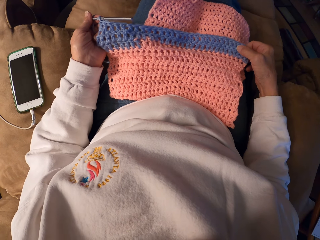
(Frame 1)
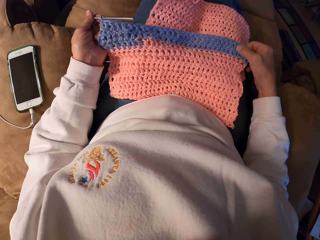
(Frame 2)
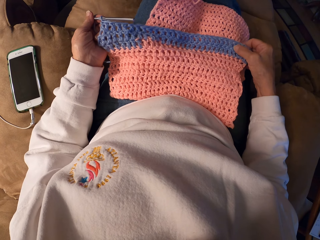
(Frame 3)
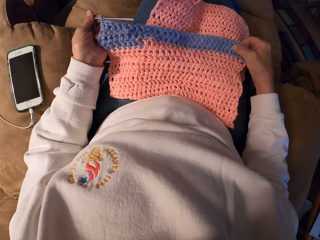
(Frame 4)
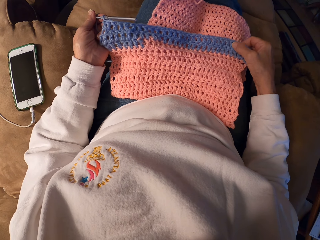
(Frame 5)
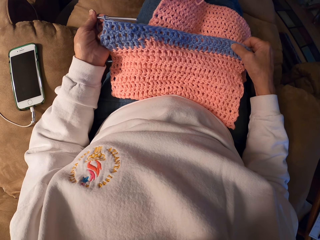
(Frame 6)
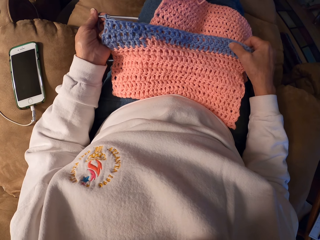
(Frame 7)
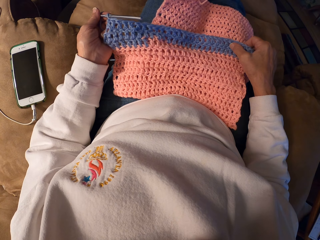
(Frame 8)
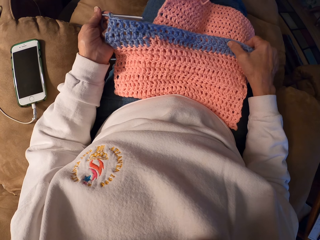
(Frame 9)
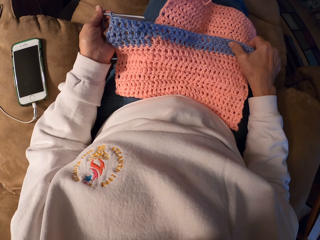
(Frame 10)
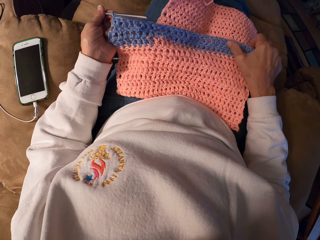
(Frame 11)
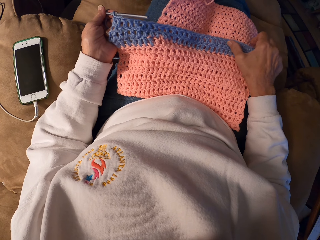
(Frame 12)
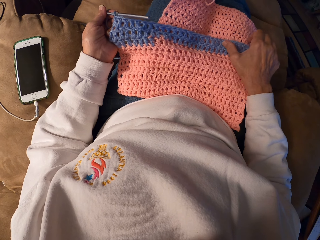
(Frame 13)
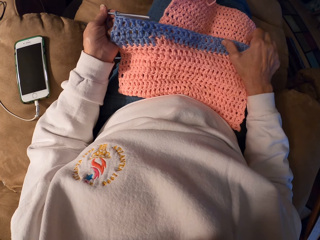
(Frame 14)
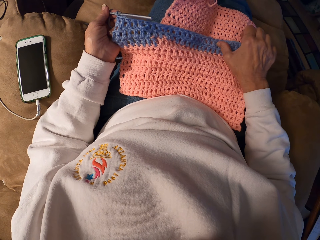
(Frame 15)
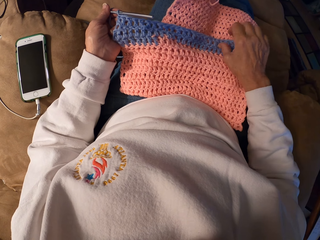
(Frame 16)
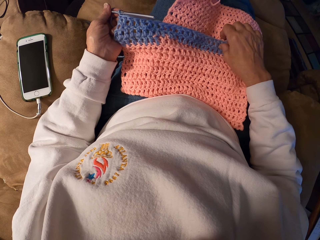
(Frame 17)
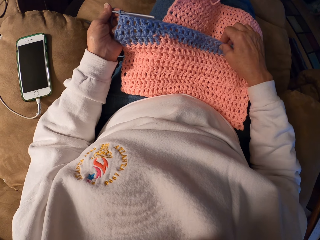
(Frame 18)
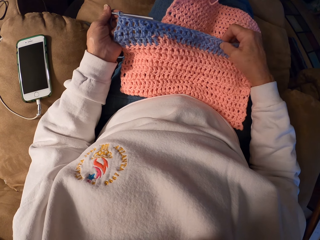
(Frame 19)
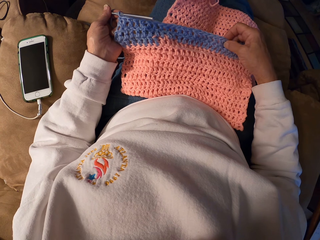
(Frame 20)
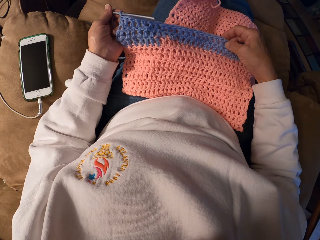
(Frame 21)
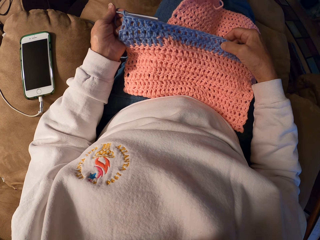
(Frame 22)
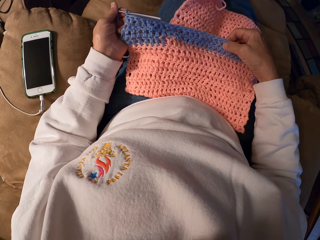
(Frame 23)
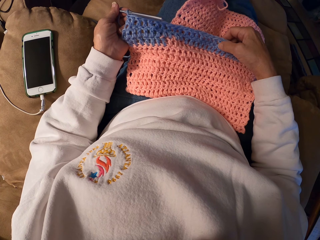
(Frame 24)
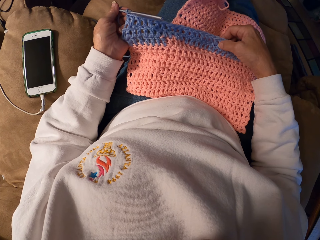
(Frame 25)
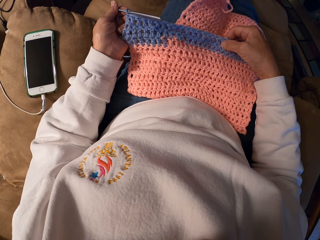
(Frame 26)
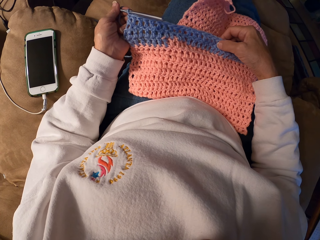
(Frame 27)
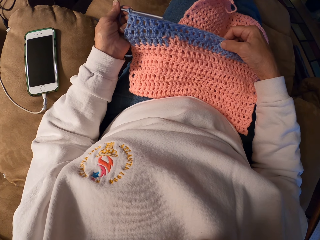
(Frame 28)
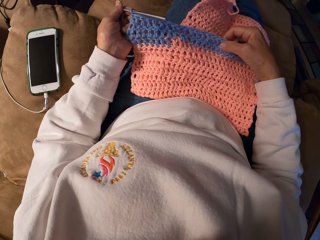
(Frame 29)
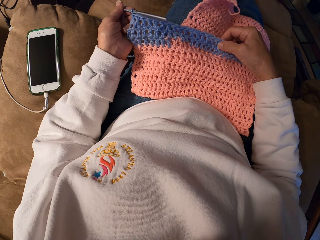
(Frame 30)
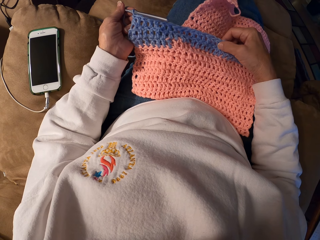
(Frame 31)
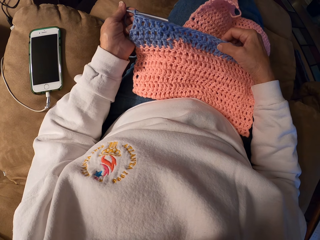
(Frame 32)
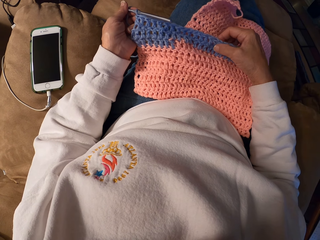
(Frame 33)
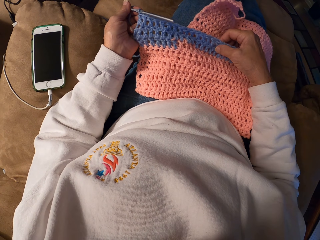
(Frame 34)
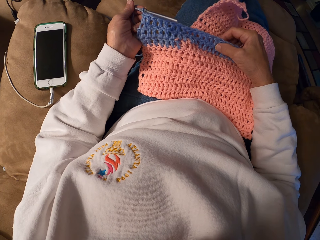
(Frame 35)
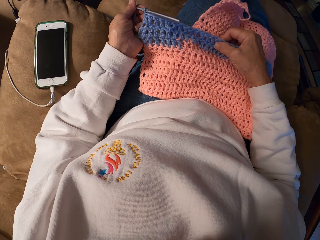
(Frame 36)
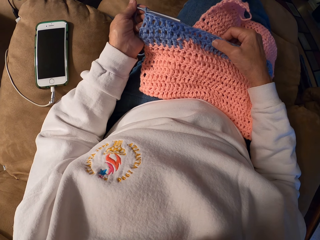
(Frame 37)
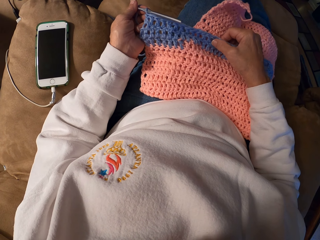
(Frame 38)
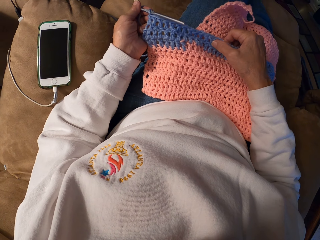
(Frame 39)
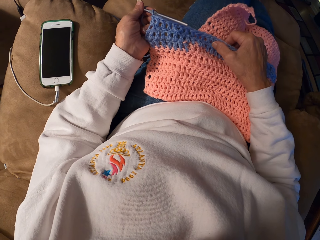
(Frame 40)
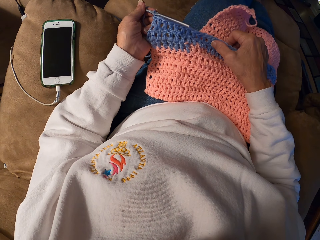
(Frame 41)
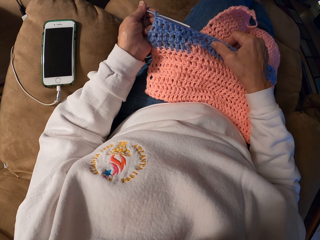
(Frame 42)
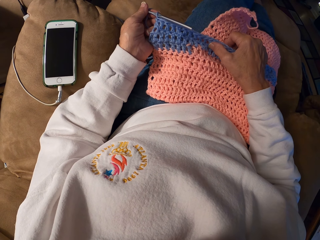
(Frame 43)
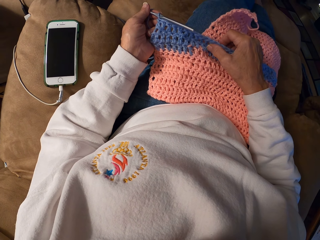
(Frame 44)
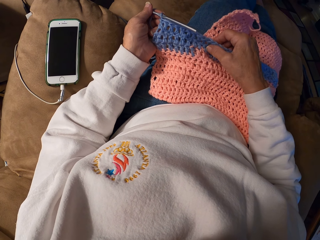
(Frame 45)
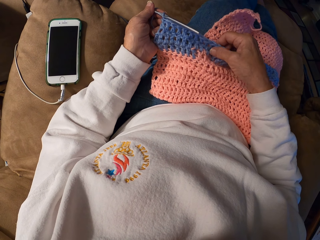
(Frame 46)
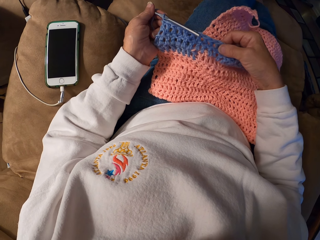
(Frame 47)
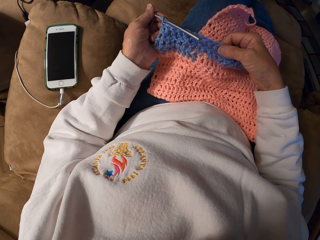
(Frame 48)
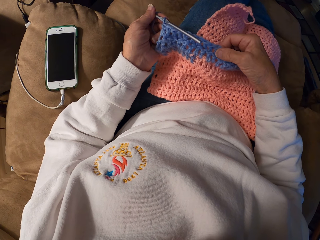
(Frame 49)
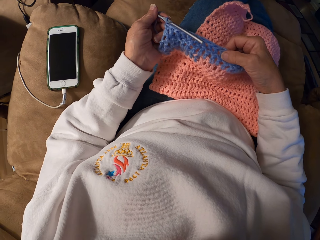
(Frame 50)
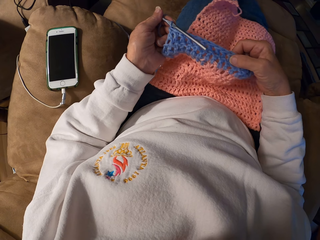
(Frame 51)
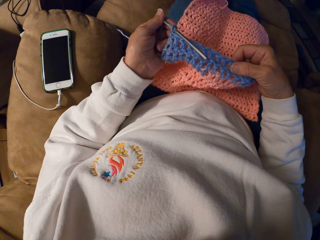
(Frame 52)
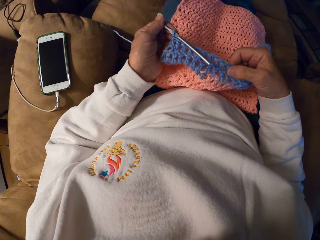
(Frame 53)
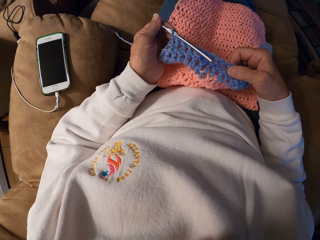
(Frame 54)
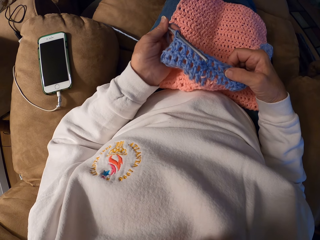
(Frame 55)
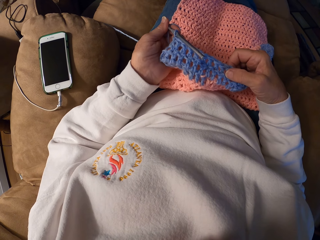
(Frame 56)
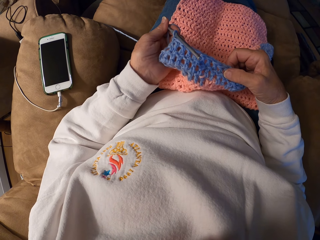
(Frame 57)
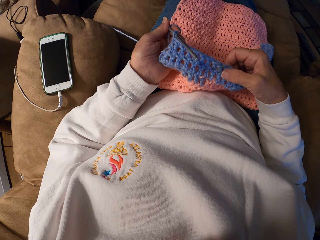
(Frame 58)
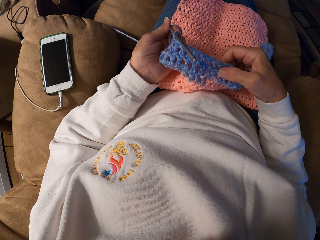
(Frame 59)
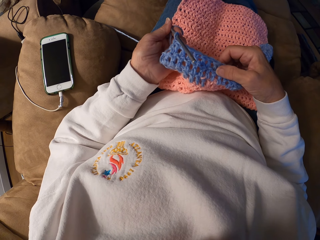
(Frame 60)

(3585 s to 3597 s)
The camera wearer counts the stitches.

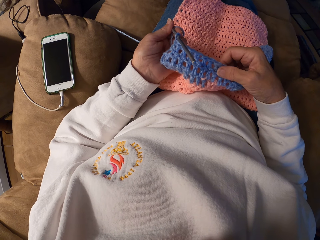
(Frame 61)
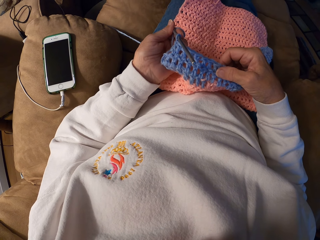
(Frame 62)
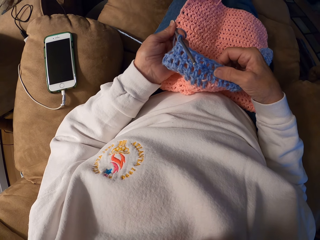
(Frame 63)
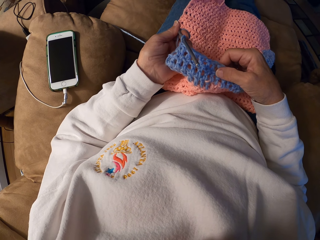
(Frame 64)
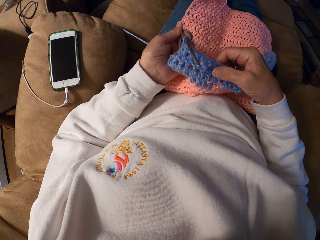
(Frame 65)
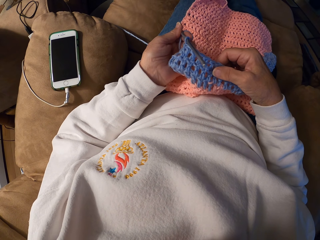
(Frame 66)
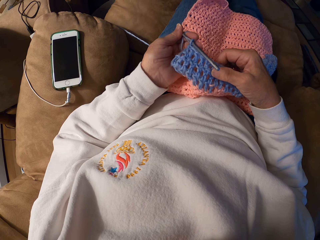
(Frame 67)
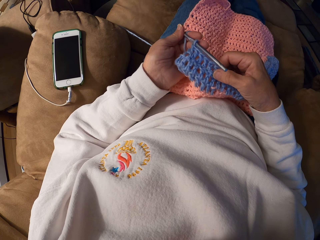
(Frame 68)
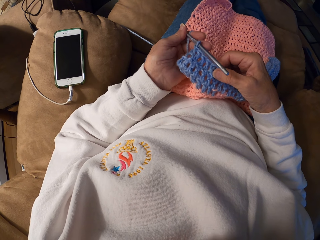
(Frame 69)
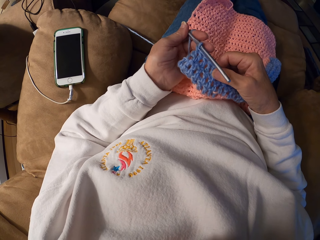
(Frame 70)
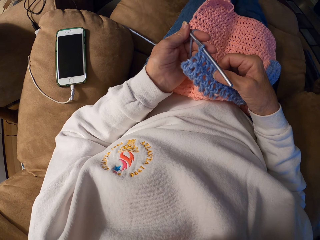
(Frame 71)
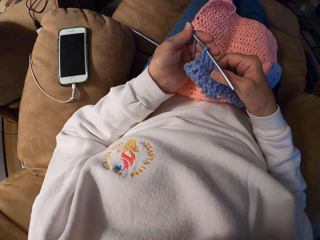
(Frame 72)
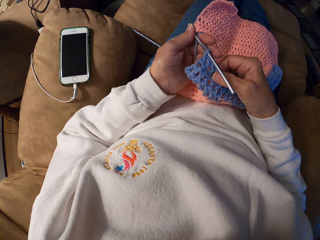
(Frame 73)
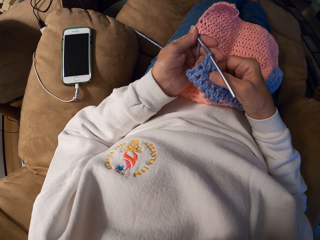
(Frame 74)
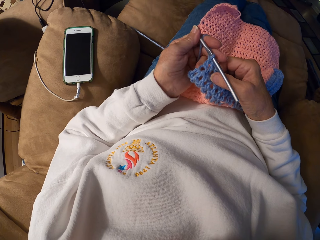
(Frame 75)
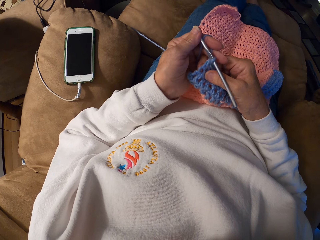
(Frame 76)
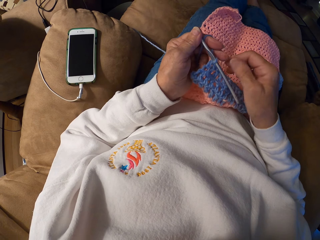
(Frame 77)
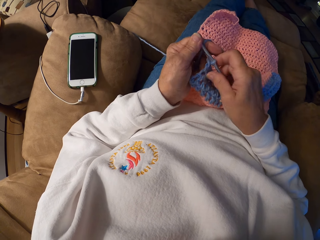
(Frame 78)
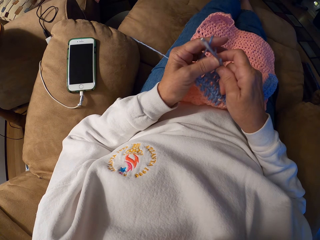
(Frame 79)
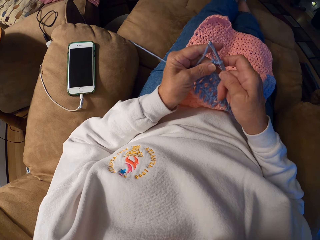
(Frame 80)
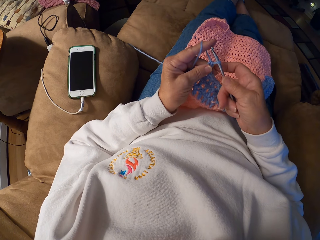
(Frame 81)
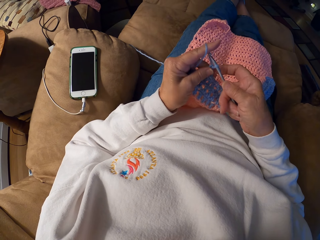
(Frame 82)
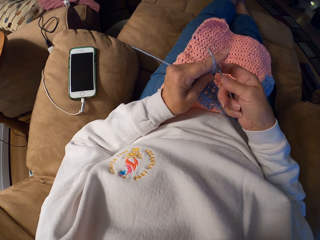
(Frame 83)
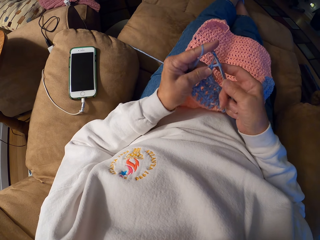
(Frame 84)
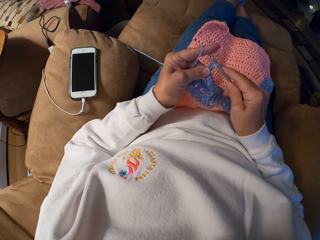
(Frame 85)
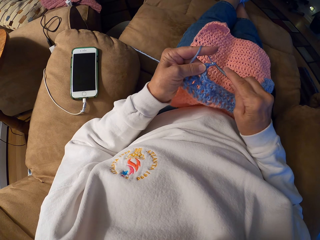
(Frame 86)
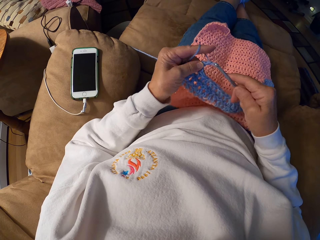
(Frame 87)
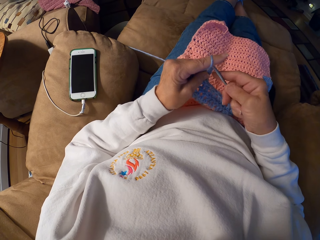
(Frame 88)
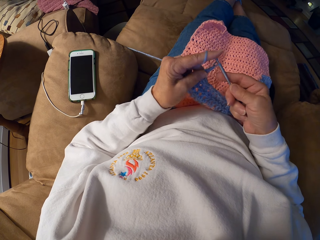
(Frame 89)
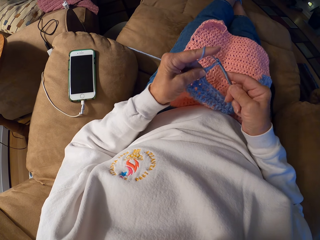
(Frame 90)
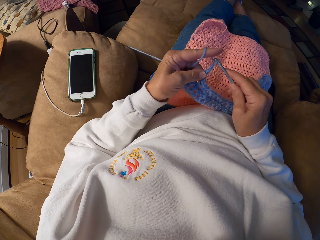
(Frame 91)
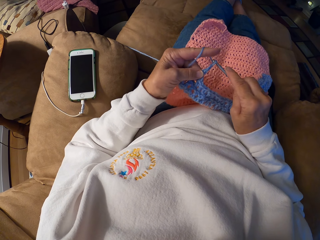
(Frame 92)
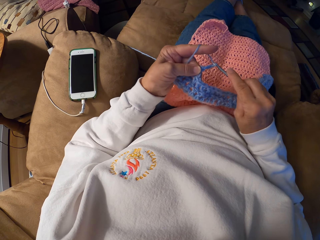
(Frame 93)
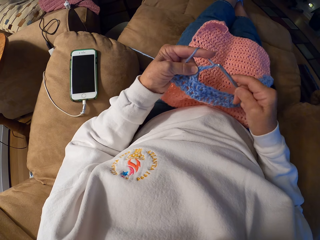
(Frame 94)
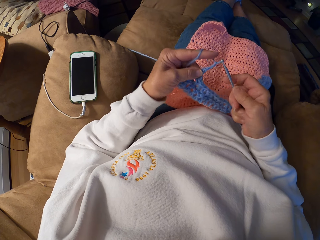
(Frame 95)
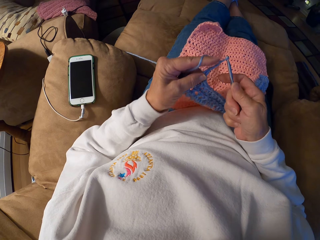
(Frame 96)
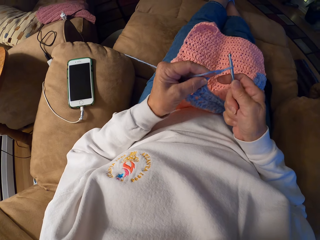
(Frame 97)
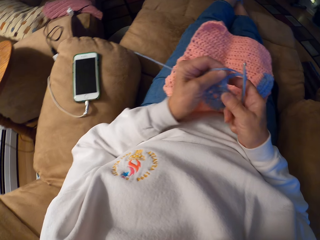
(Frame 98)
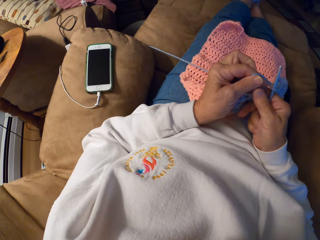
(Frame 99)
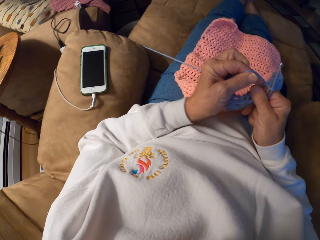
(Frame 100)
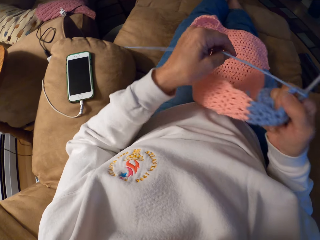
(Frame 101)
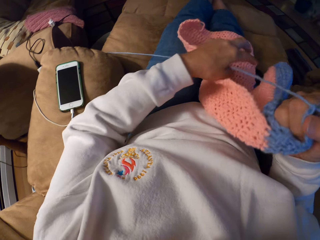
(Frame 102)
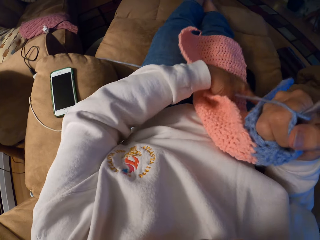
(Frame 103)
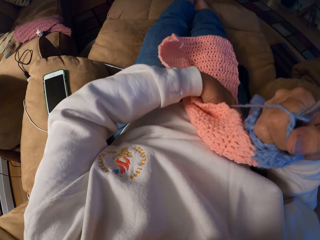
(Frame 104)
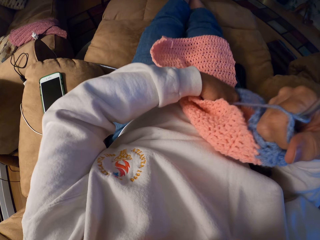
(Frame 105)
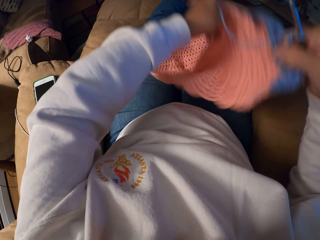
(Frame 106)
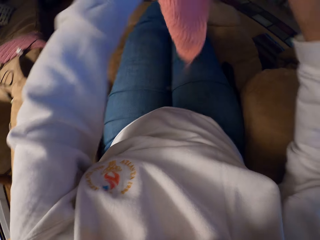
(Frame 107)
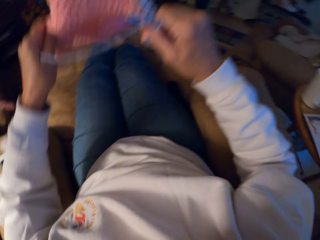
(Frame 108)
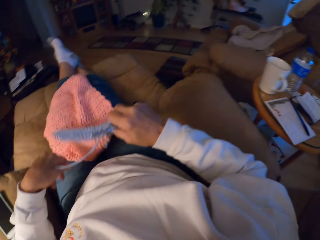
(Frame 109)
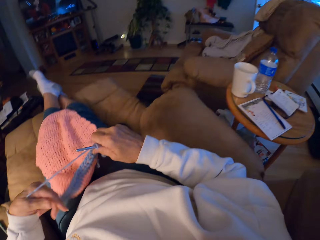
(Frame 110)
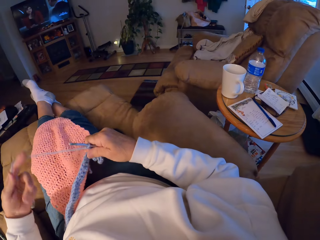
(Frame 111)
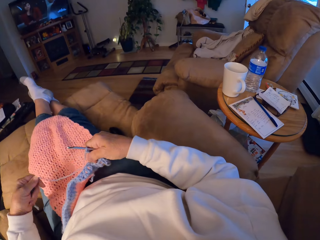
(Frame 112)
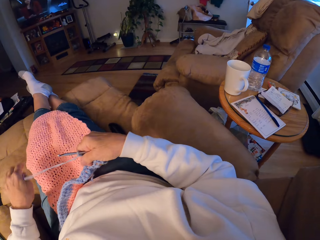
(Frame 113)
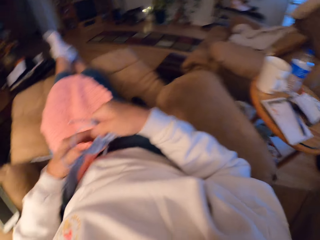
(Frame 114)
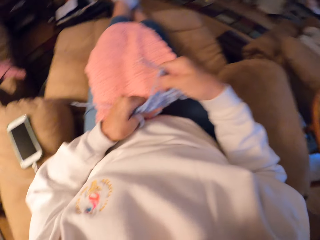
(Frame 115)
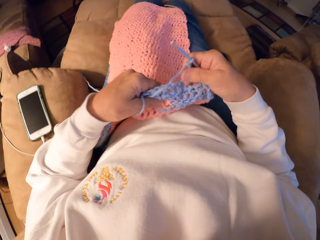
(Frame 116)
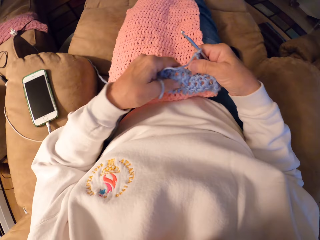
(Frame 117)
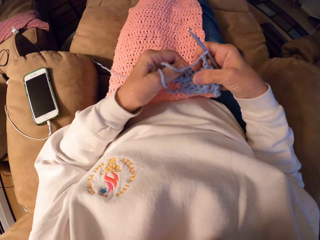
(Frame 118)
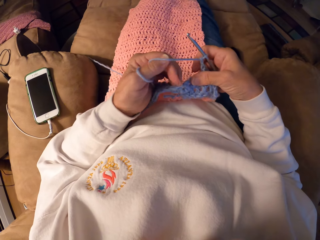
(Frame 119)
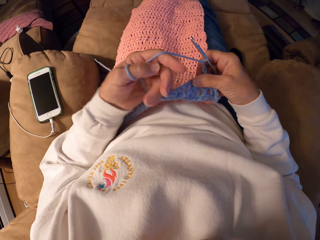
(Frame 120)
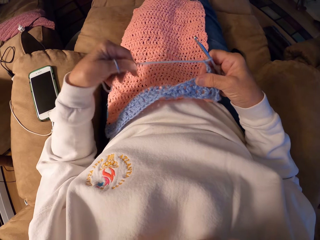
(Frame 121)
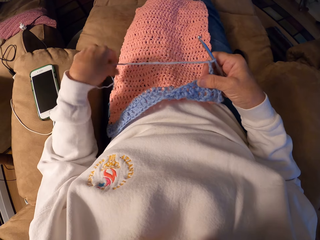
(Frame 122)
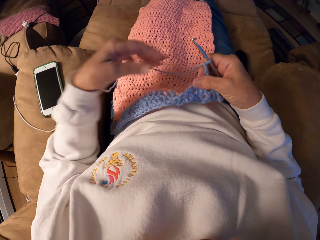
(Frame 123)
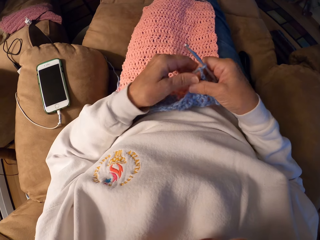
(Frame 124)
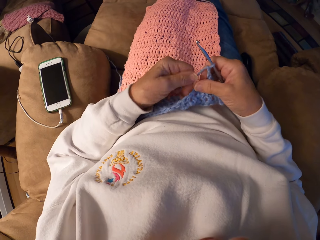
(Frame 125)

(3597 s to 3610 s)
The camera wearer picks up the crochet hook. She knits the fabric with the crochet hook. She pulls the fabric. She pulls on the yarn with her left hand. She flips the fabric, lifts the fabric and drops the fabric on her thighs. She picks up a thread, puts the thread on the fabric, pulls the fabric and drops the thread on the fabric.
